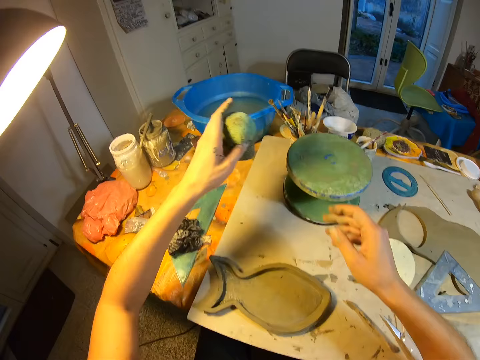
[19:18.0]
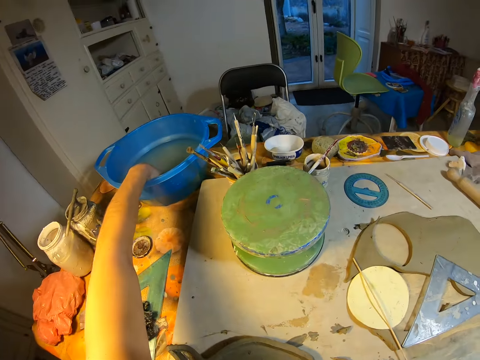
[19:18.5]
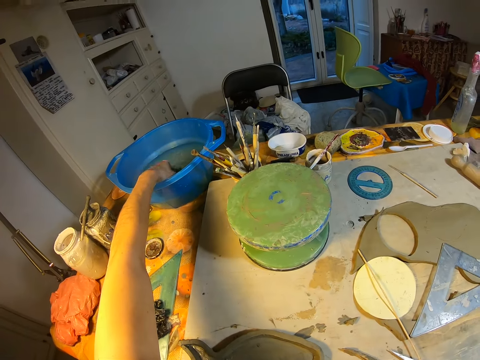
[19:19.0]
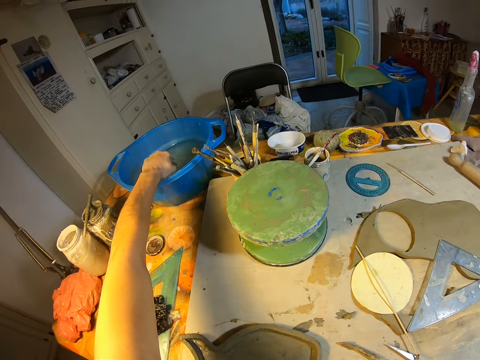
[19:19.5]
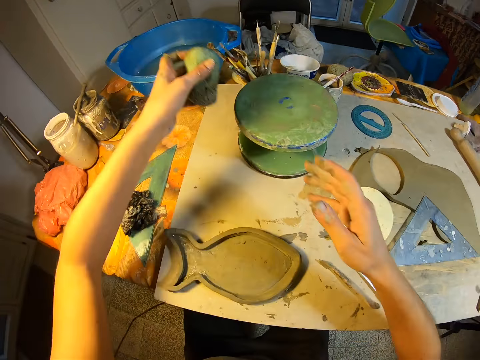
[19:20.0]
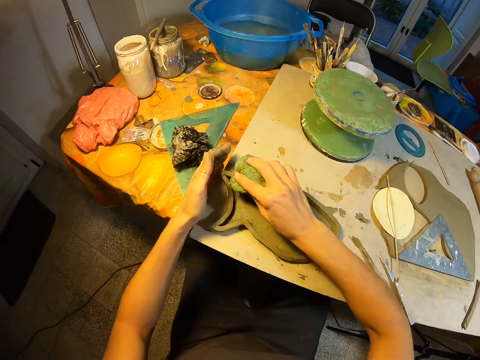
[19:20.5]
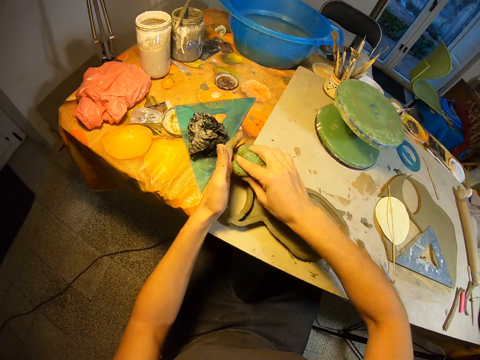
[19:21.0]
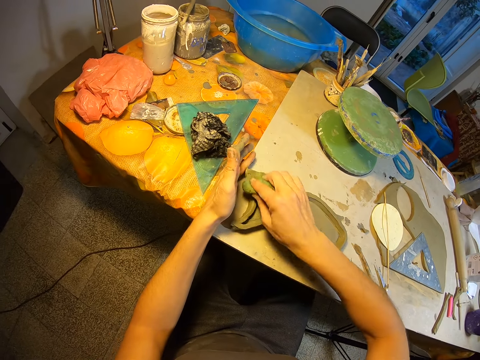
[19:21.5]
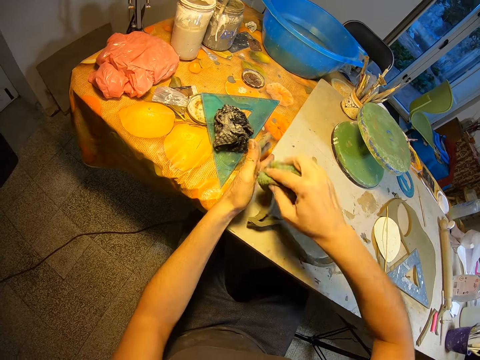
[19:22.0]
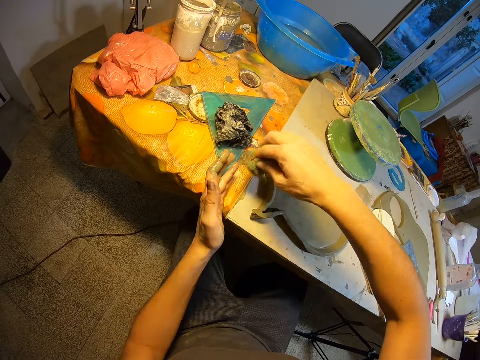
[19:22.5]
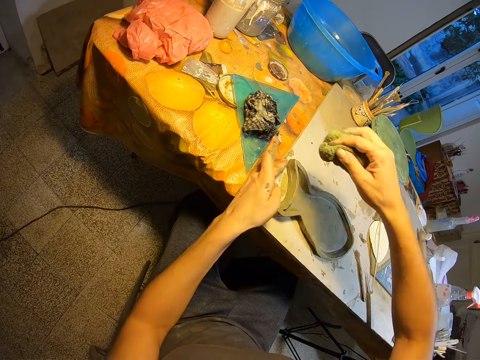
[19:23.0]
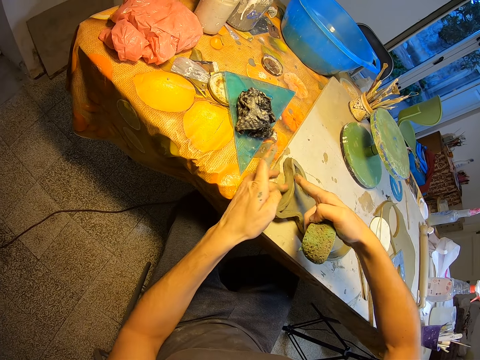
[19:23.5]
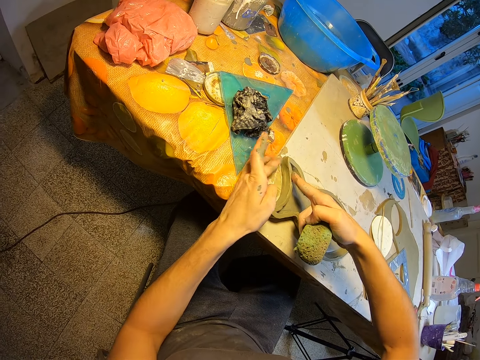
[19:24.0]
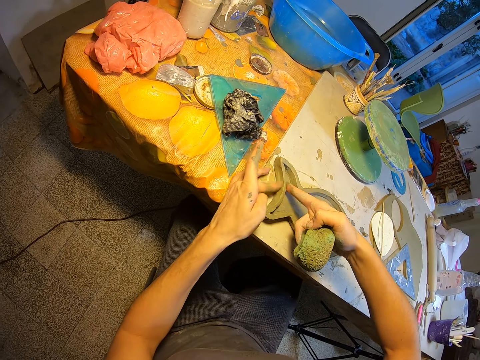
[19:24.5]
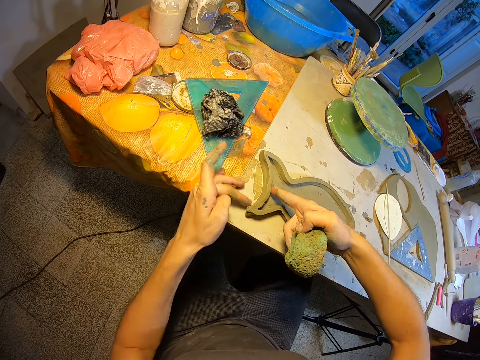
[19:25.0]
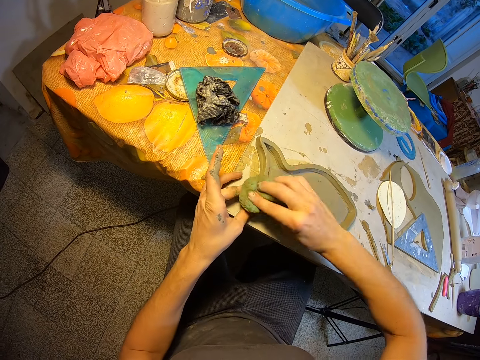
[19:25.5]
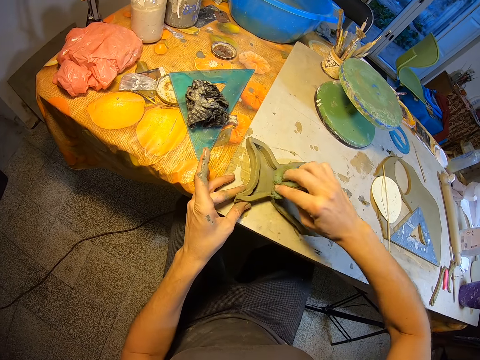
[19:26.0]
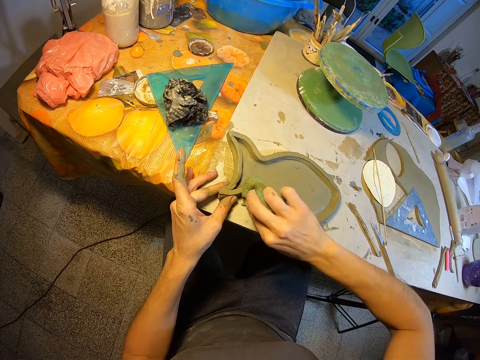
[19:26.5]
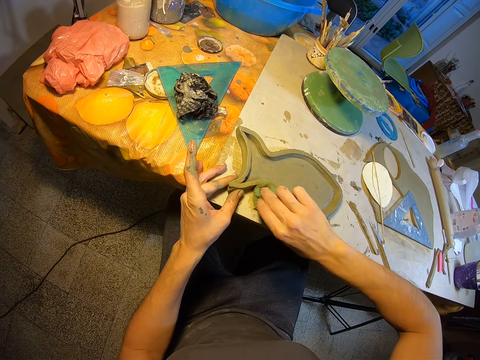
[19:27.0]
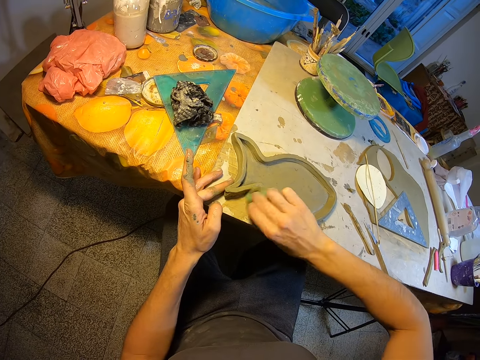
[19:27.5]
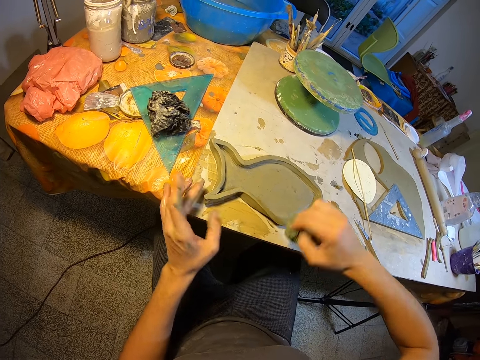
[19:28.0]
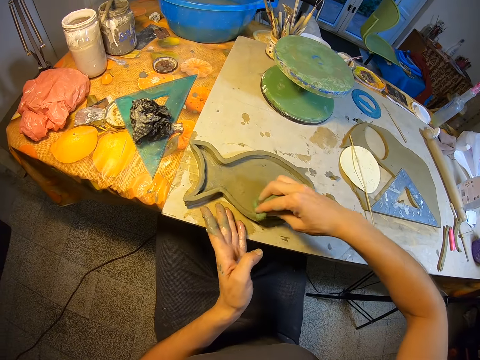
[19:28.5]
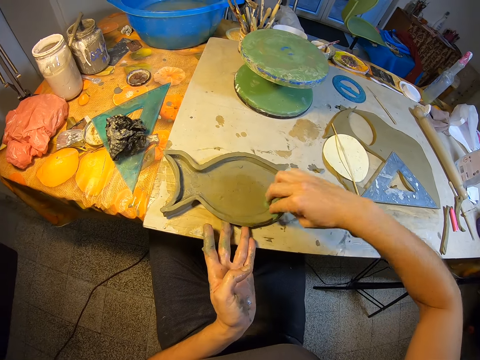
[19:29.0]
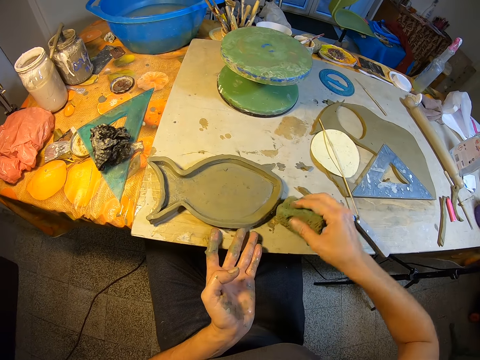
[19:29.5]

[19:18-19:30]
The camera wearer passes the foam or sponge from her right hand to her left hand. They dip the foam into a bowl of water on the table. They squeeze out the foam from the bowl of water with her left hand. They pass the foam from her left hand to her right hand. They smoothen the fish shaped molded clay with the foam in her right hand. They wipe the fish mold clay with the sponge. They mold the fish mold clay with his hands. They wipe the fish mold clay with the sponge.

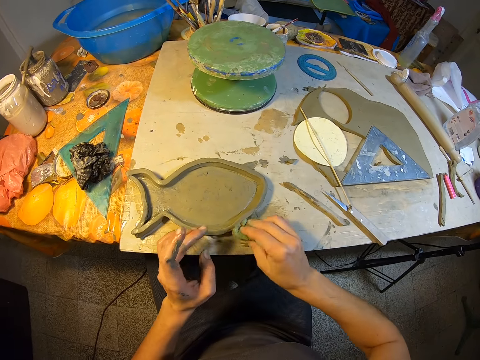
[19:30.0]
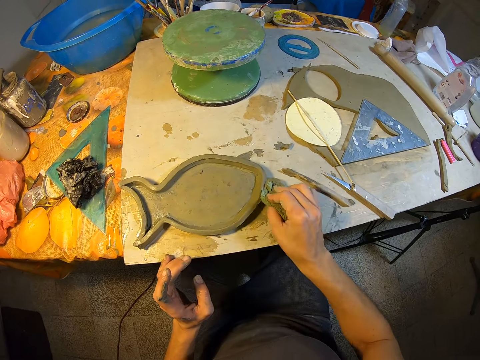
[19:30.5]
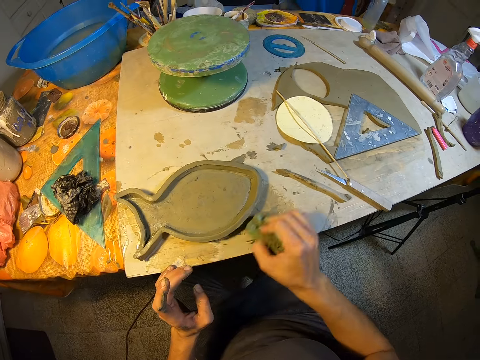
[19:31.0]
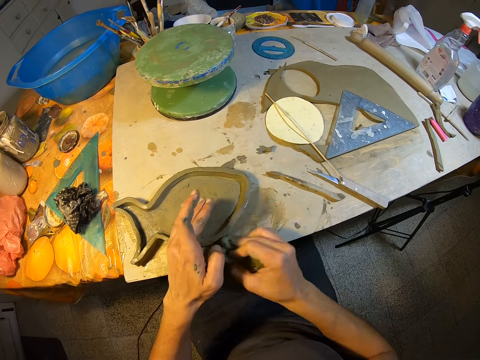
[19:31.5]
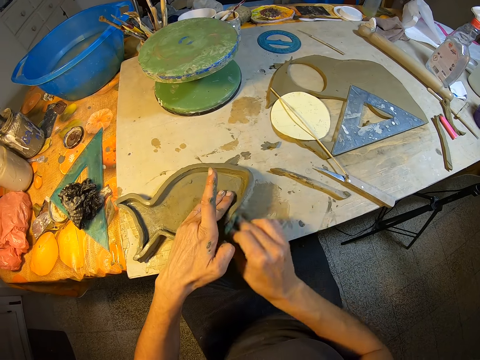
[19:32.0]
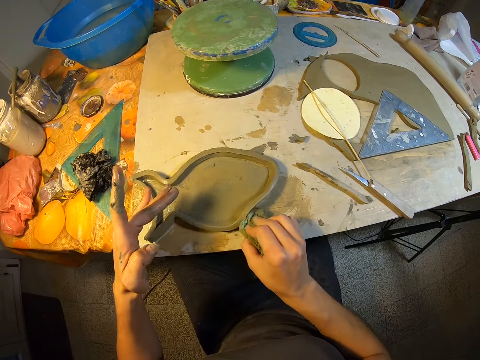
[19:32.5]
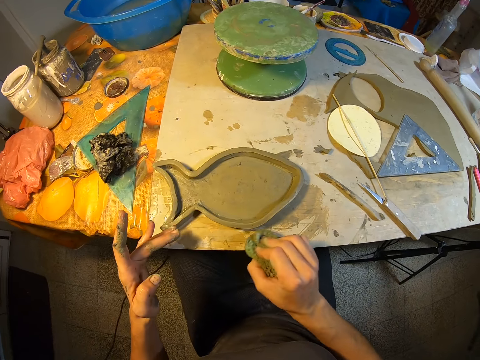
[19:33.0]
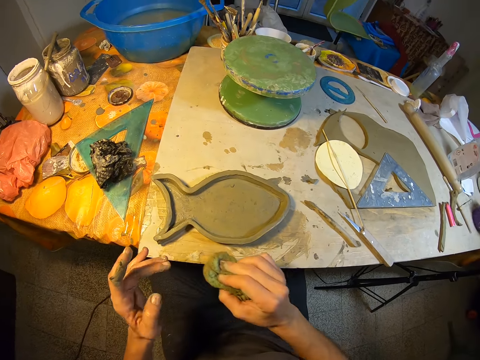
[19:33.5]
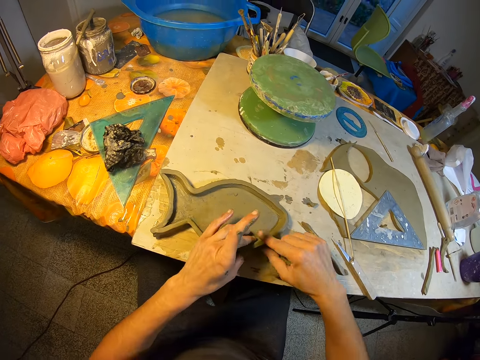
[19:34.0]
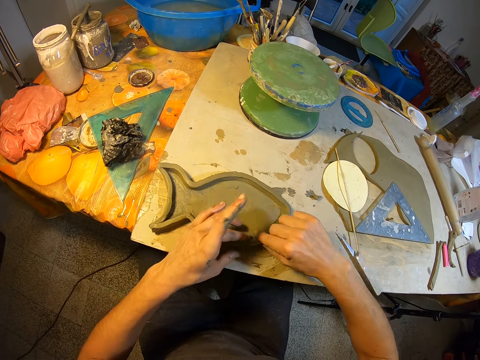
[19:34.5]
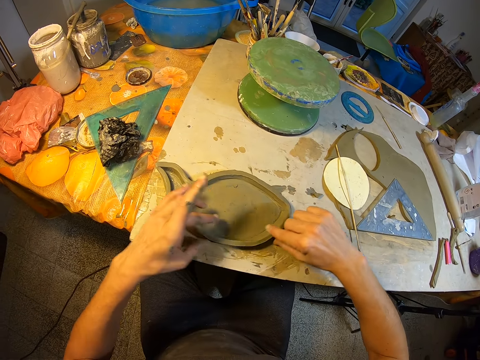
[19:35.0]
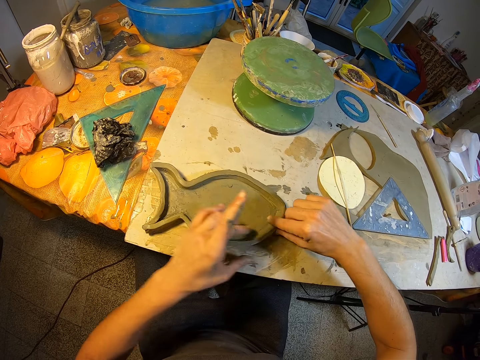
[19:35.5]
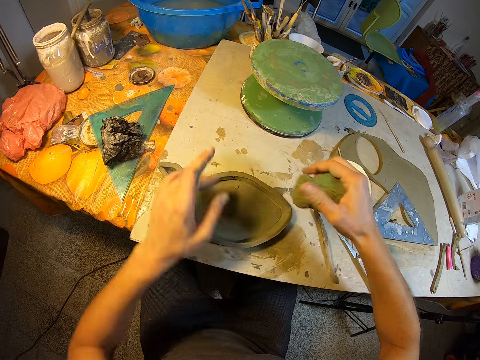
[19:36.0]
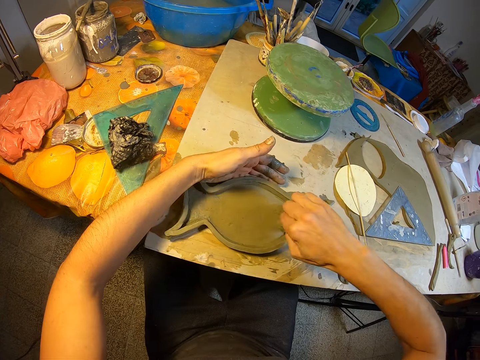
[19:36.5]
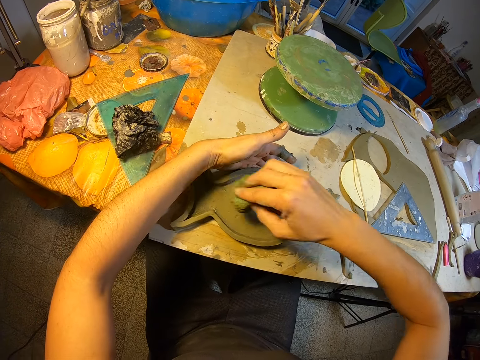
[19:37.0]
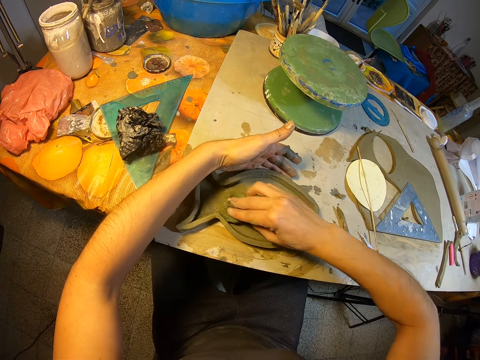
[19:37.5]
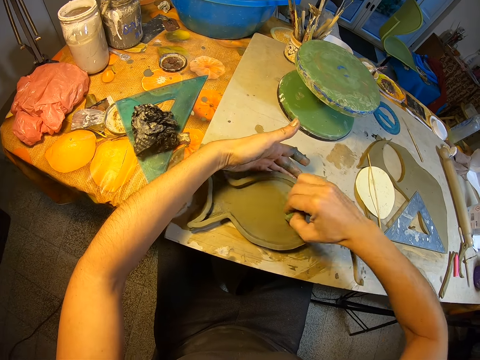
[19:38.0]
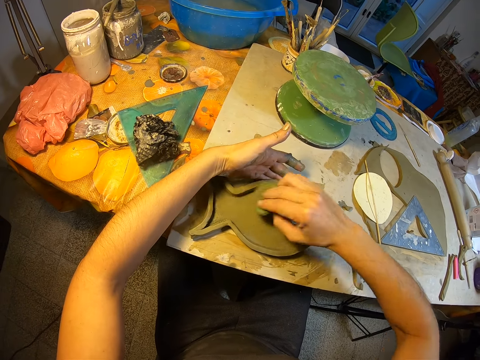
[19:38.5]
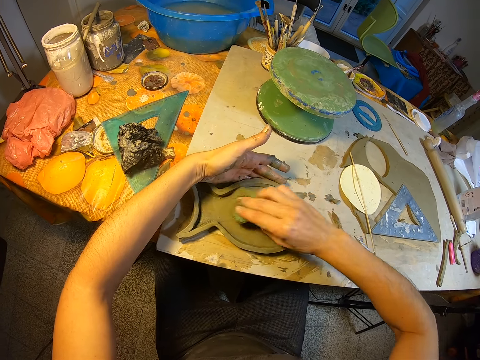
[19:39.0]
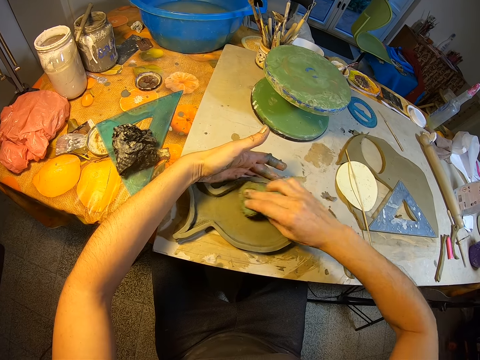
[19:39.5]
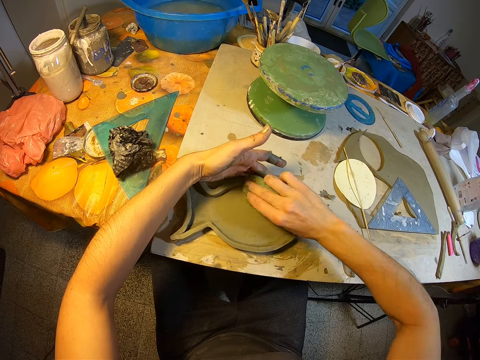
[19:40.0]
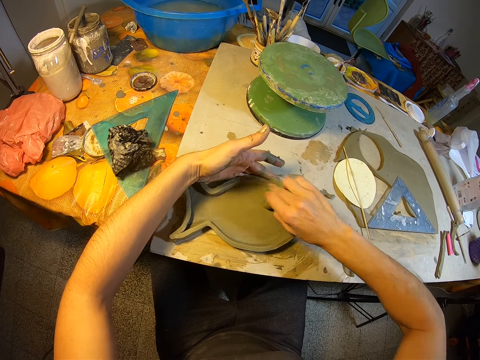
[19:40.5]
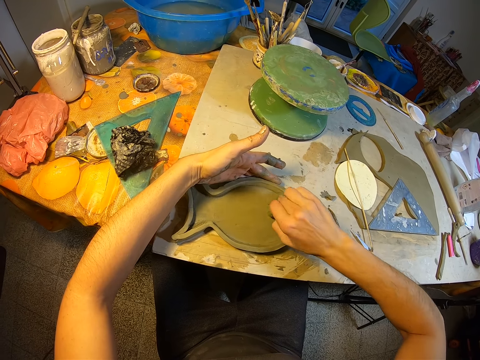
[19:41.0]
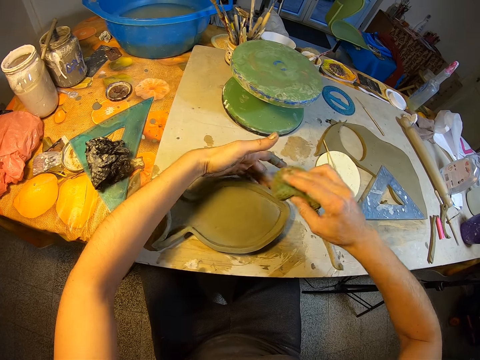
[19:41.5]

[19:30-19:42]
The camera wearer molds the fish mold clay with his hands. He wipes the fish mold clay with a sponge.

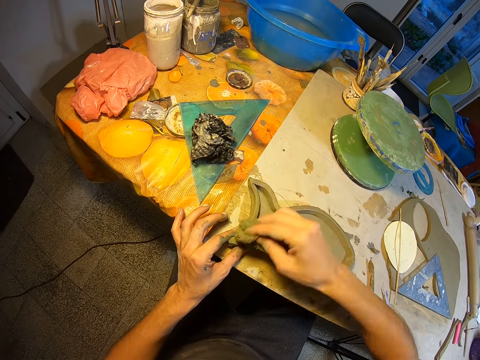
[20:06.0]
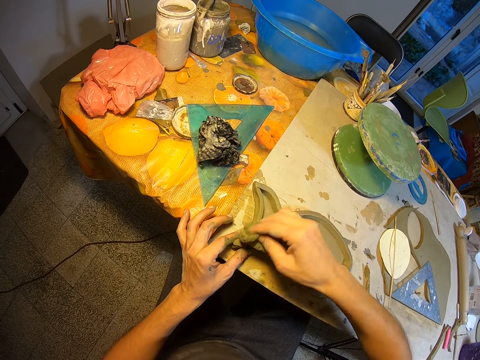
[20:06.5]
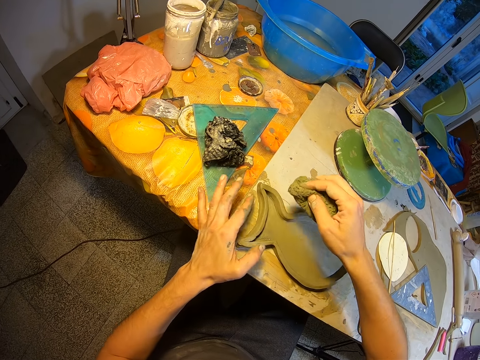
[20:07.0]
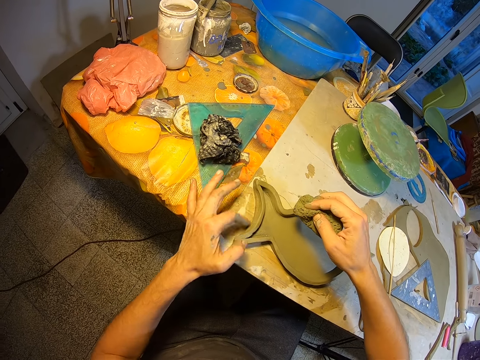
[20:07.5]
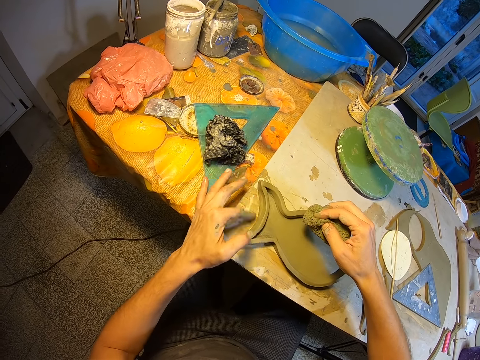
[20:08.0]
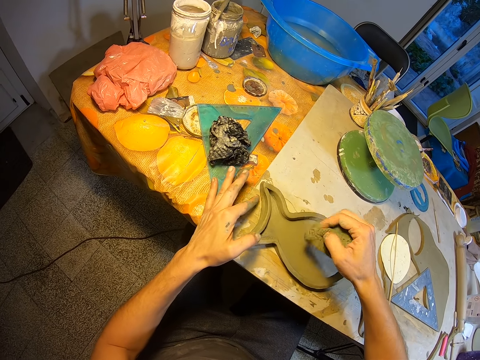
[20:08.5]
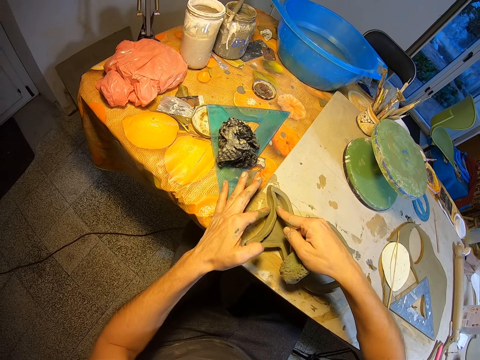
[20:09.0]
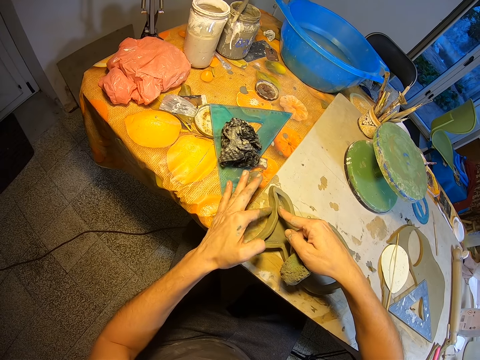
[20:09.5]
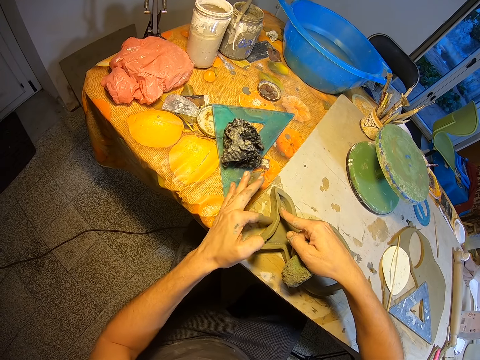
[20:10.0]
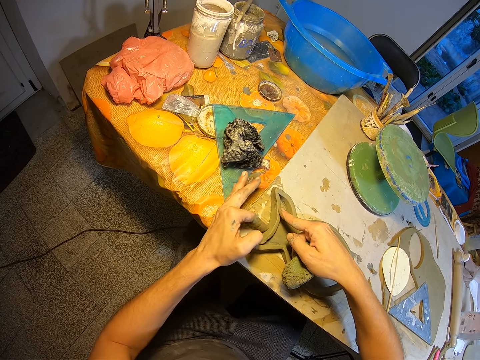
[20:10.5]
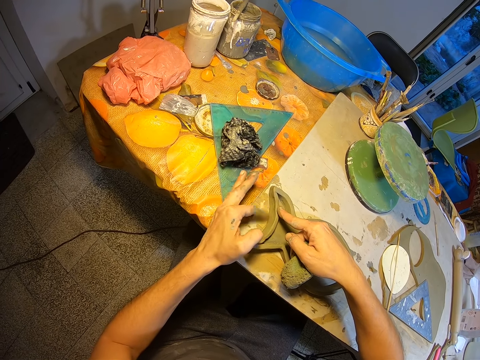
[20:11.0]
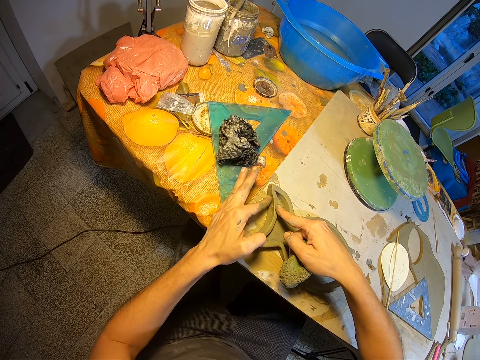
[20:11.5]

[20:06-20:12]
The camera wearer molds the fish mold clay with his left hand.
